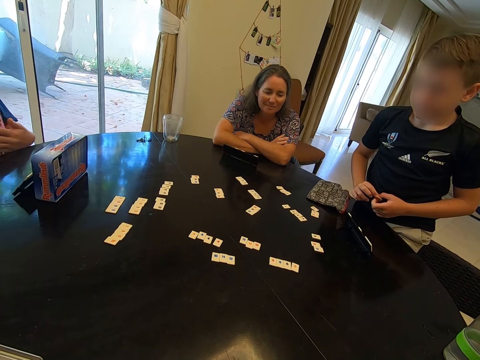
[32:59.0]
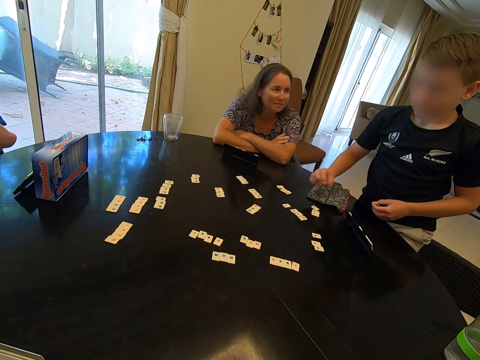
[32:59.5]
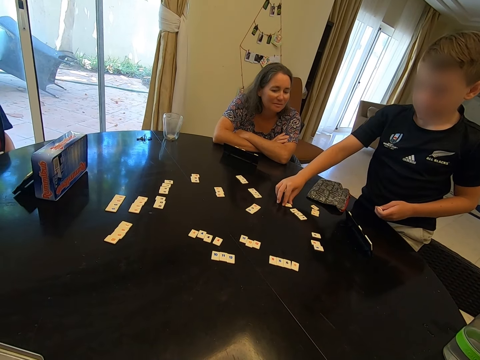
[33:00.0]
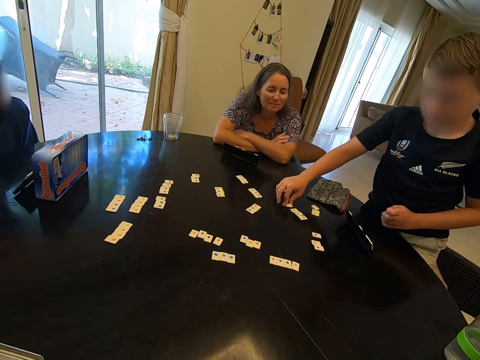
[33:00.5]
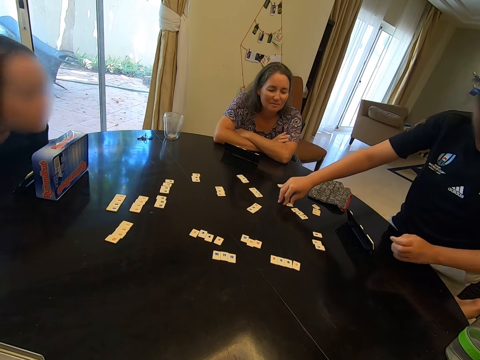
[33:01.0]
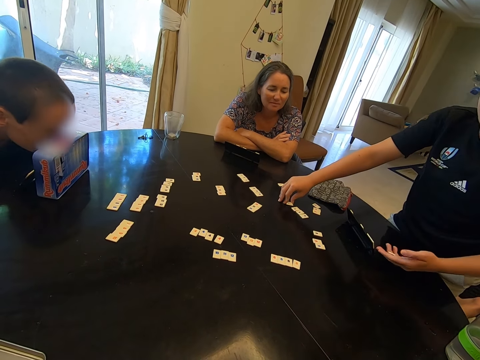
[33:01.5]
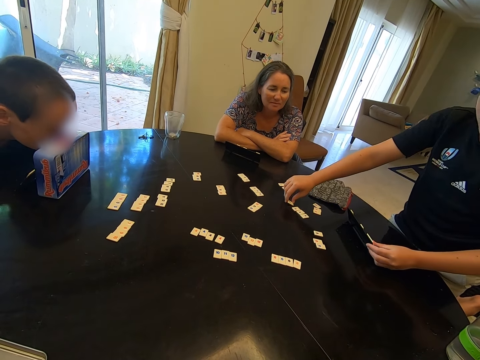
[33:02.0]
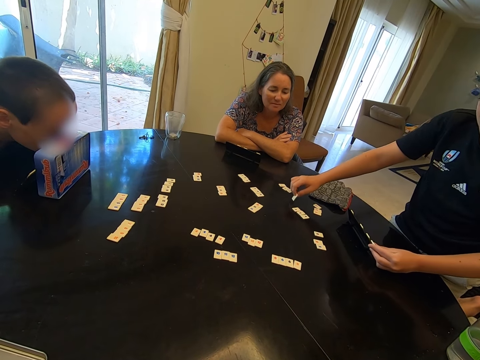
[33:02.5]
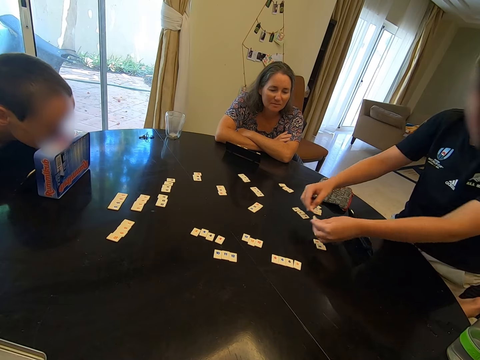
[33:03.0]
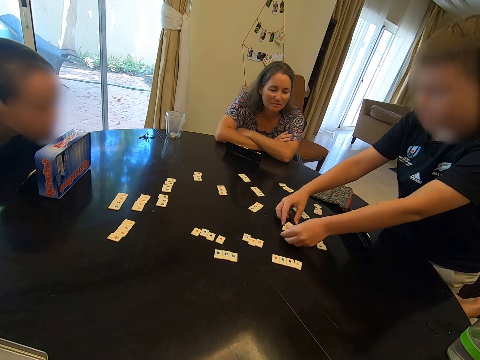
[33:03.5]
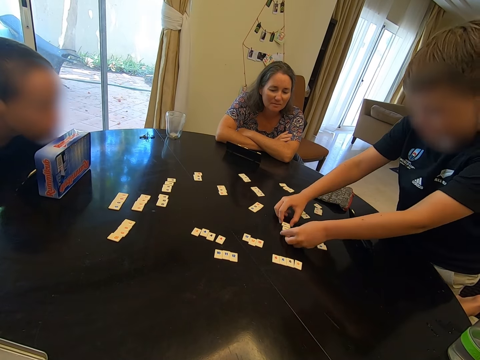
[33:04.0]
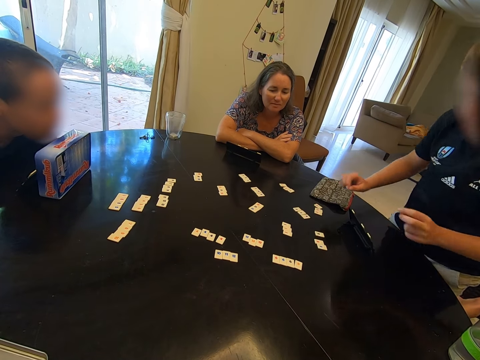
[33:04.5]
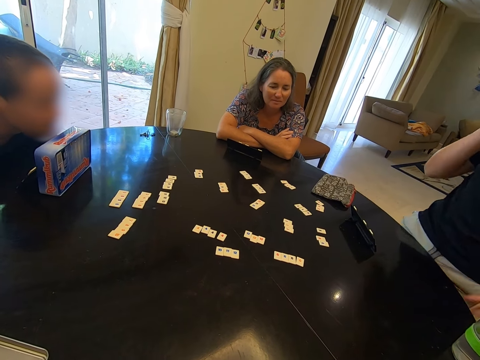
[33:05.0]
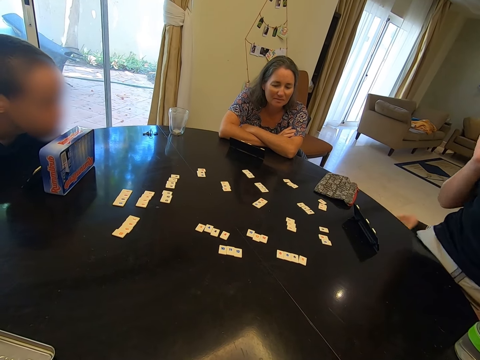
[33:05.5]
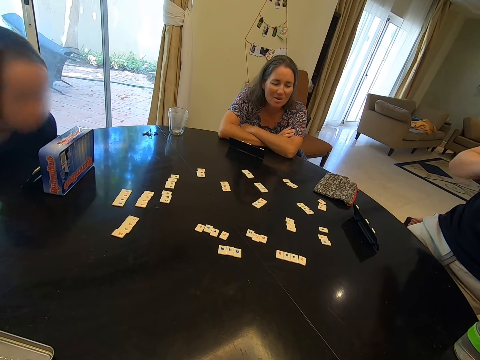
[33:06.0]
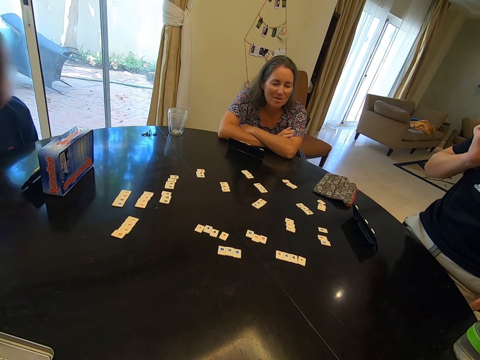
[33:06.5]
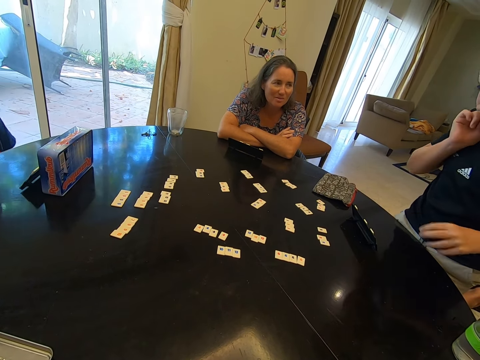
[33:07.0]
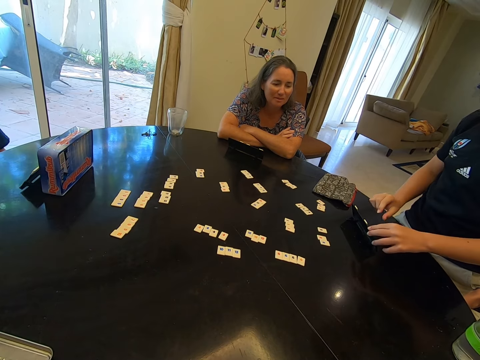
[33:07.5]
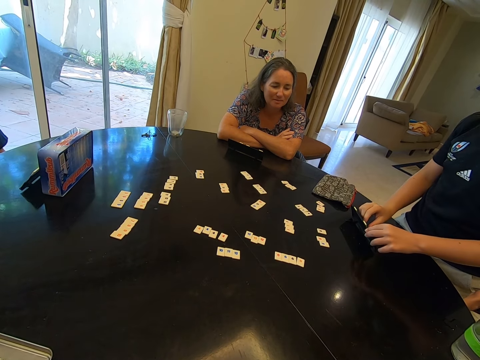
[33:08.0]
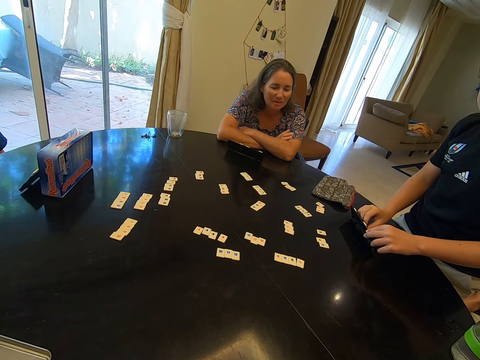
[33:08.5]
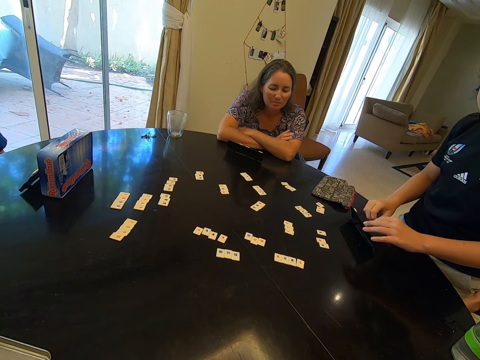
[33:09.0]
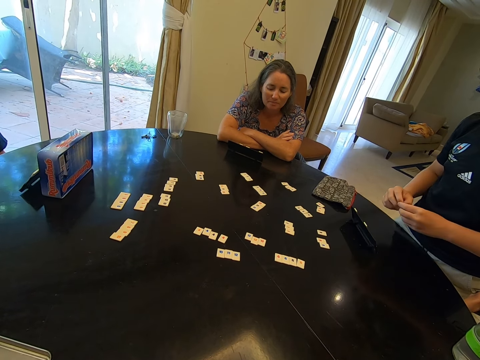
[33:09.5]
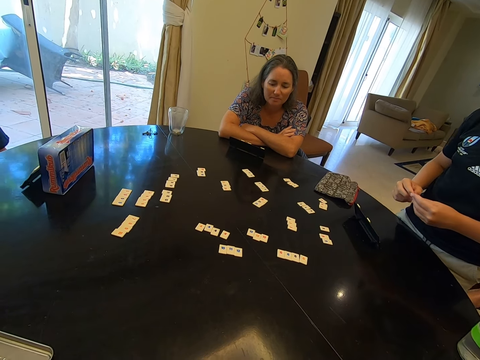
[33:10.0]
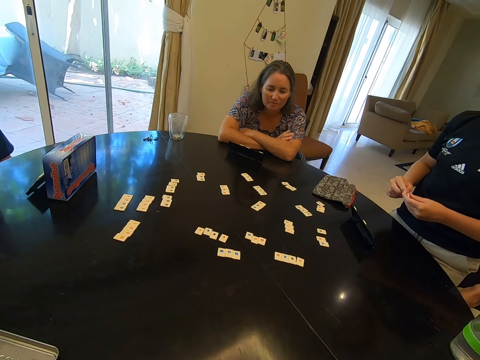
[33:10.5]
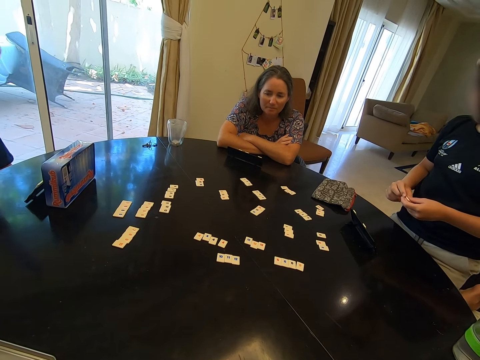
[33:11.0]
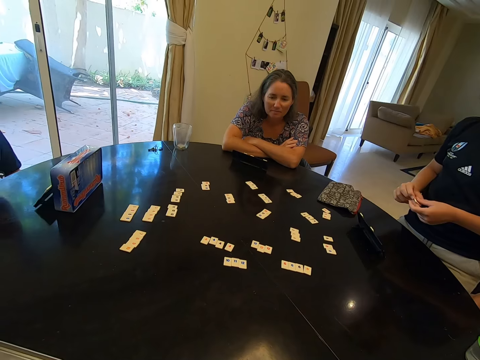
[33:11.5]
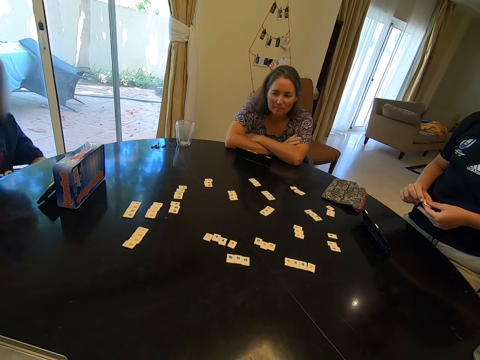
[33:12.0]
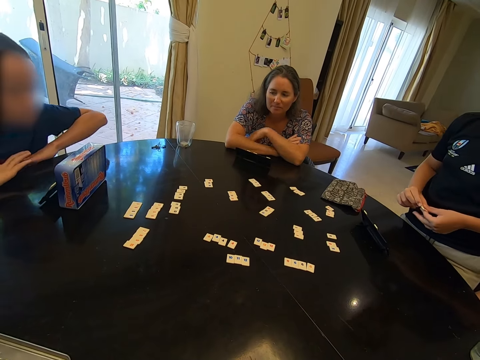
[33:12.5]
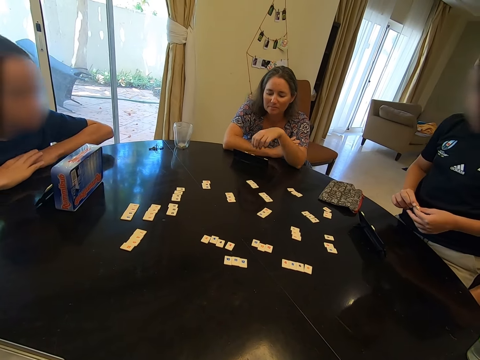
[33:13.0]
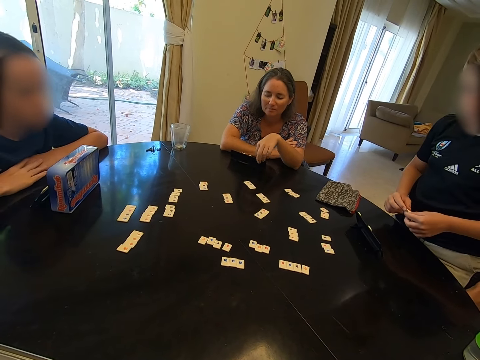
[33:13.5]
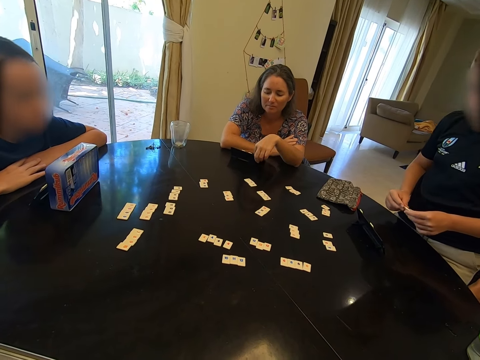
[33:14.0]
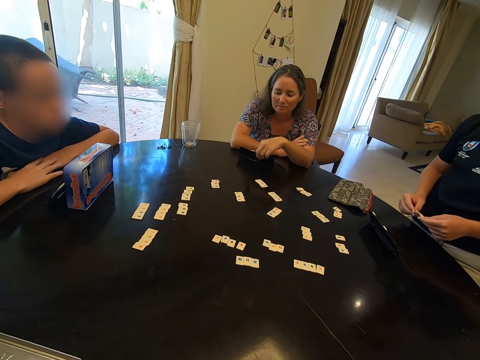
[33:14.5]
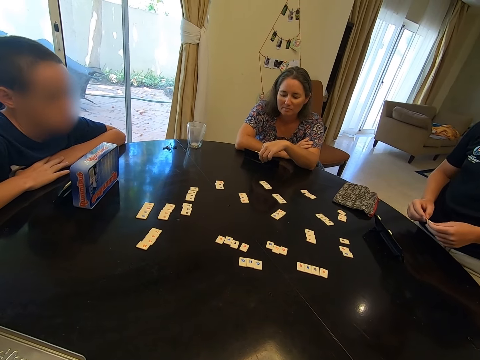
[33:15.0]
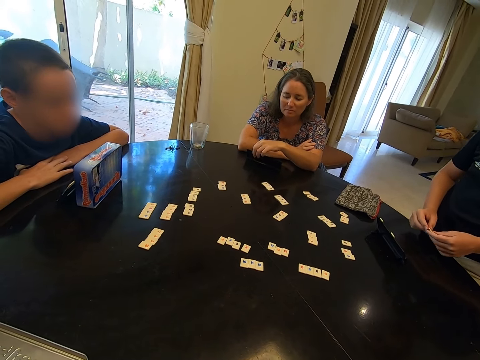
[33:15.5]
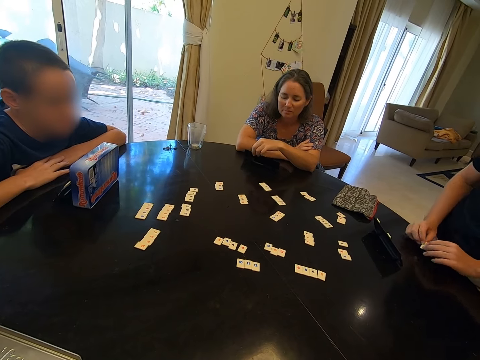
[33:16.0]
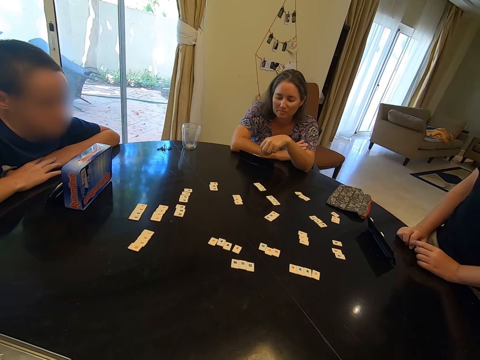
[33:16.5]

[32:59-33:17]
A boy picks a scrabble tile from the table. A child plays a rummy board card in a room. The boy picks a scrabble tile from a scrabble rack. The boy drops the scrabble tiles on the table. Another child talks to the first child in a room. The boy scratches his face. The boy picks the scrabble tiles on the scrabble rack. The first child holds the rummy board card with both hands. Another boy makes hand gestures. The other boy leans on the table. A woman moves a scrabble.

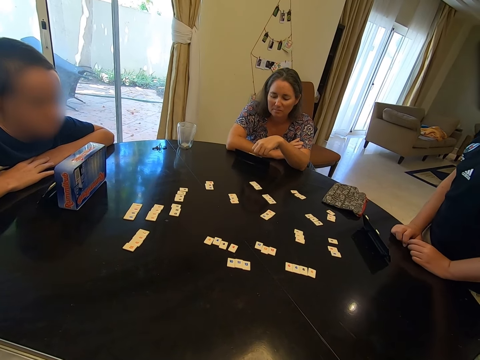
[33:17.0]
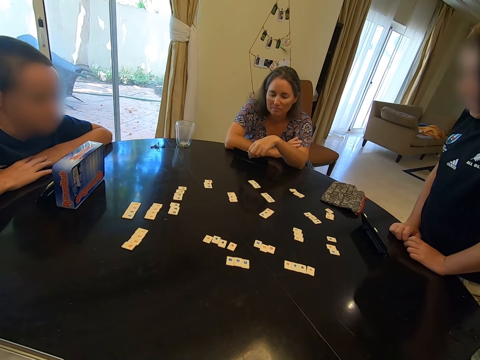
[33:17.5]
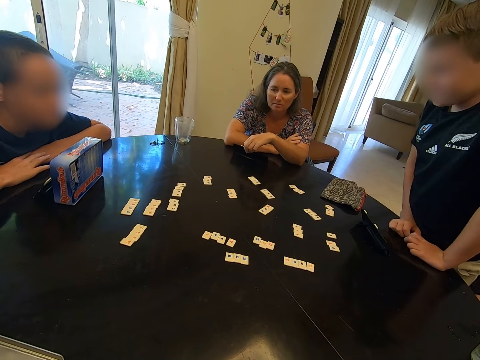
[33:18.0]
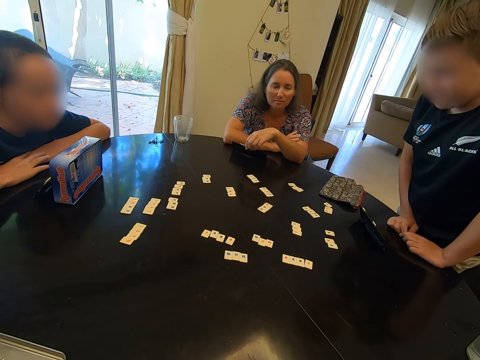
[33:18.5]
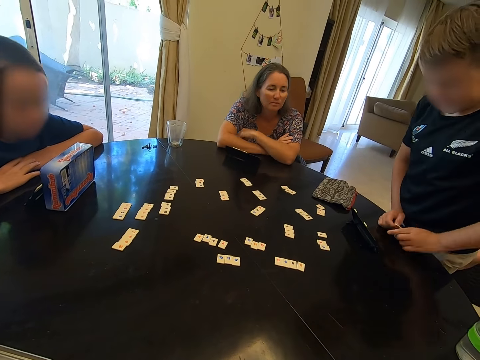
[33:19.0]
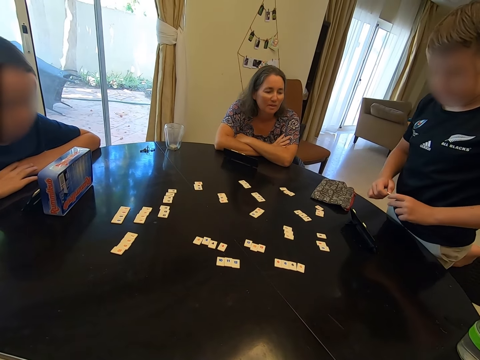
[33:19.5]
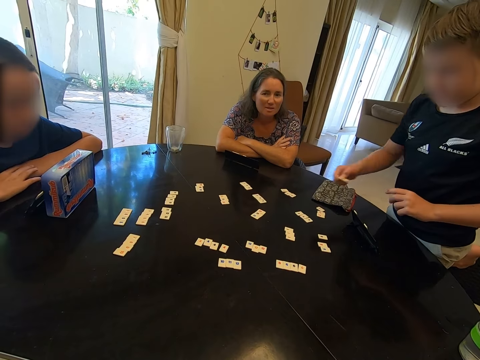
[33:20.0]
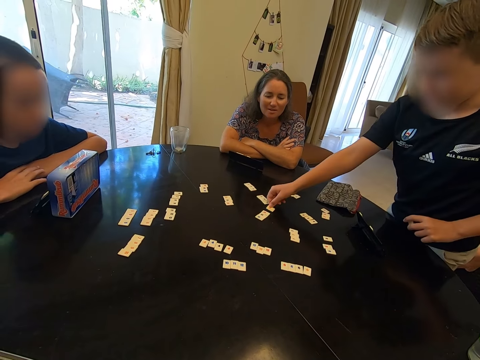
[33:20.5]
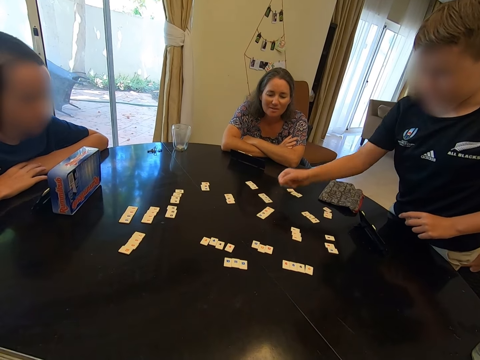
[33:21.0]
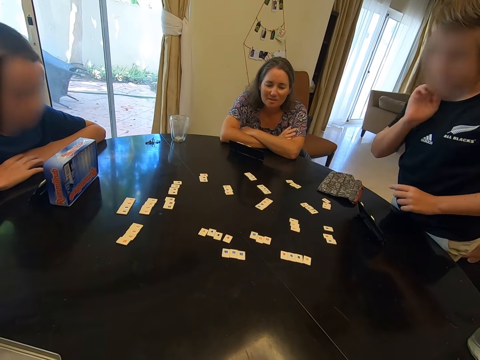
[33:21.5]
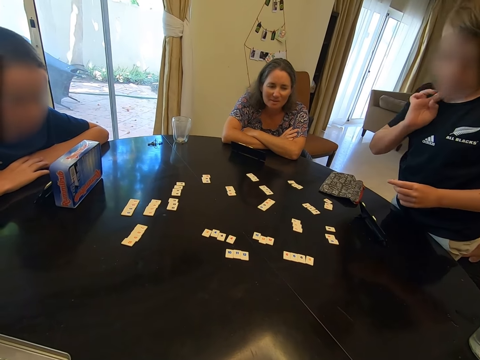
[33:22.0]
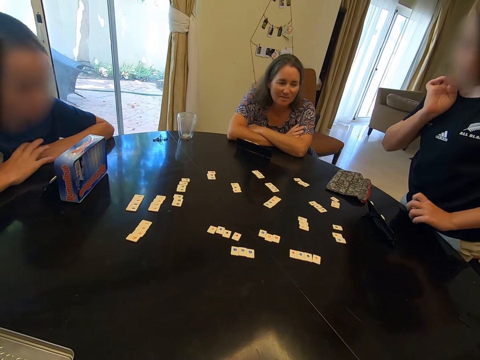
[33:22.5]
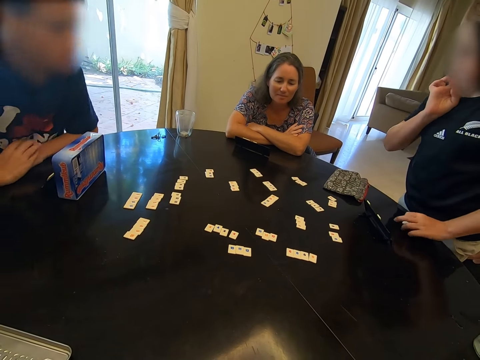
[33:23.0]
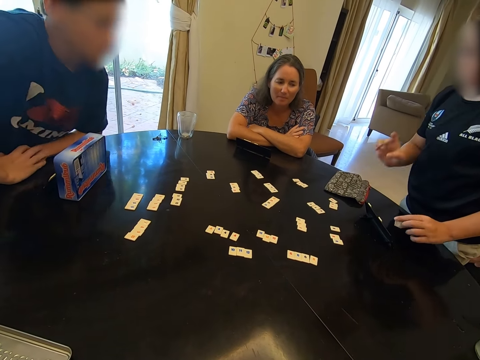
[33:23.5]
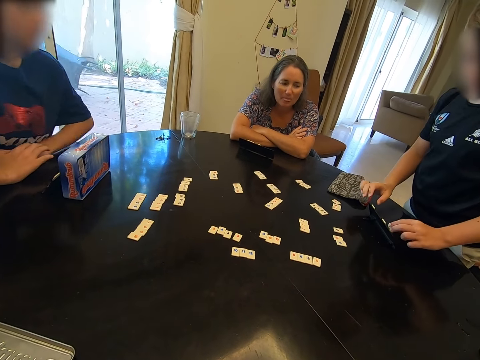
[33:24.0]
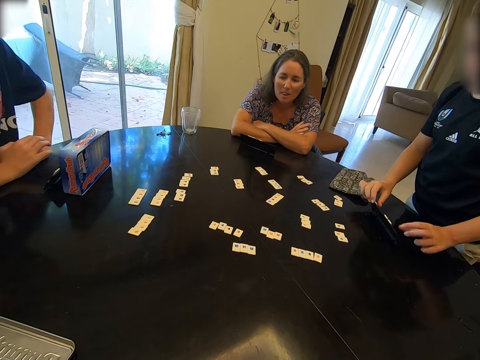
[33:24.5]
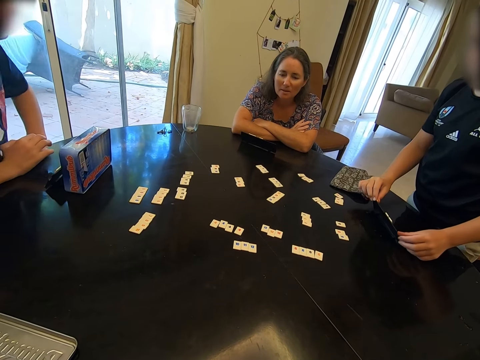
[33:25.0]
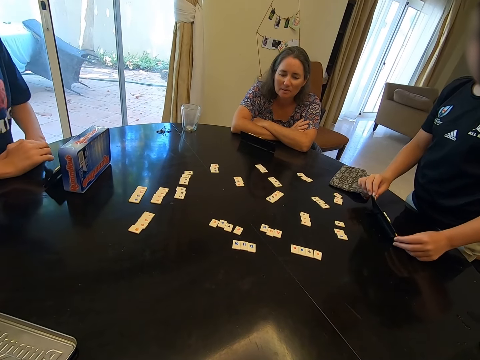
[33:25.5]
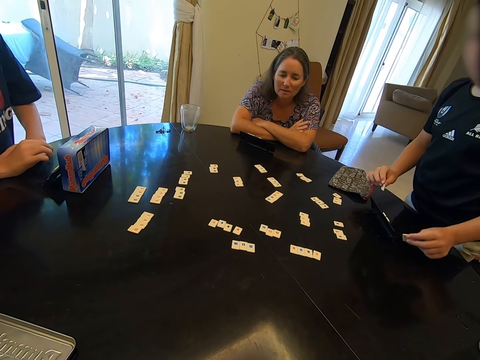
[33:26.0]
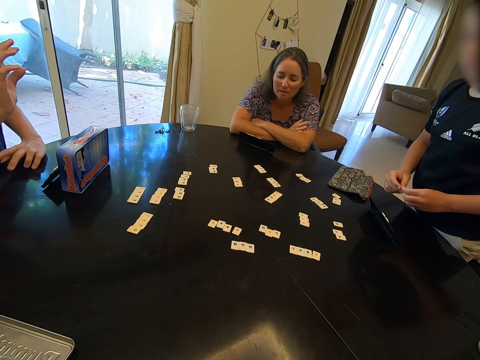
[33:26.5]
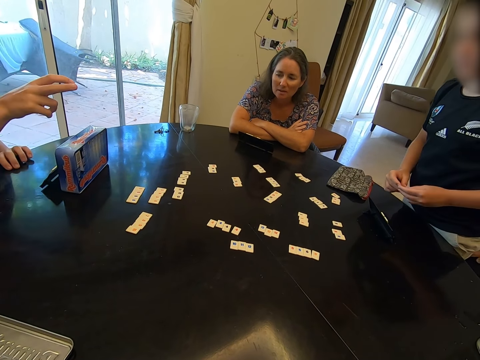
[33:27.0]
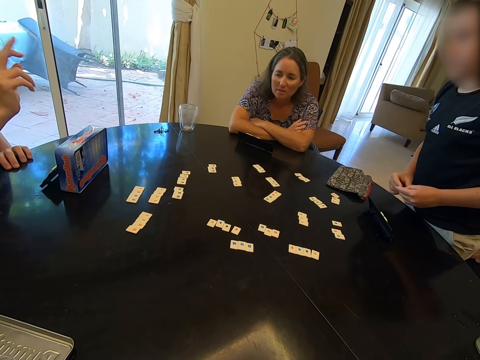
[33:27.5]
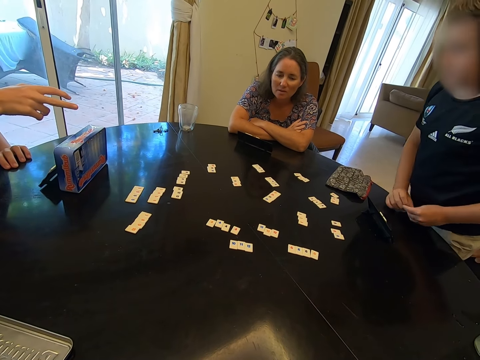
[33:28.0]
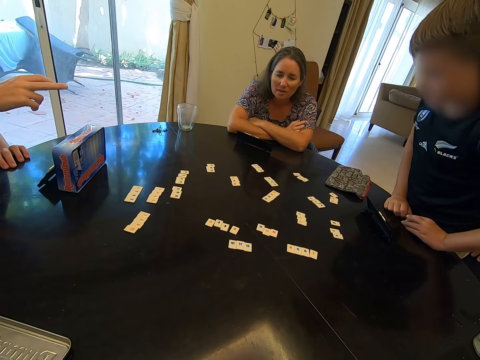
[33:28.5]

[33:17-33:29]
A child talks to another child in a room. A boy places a scrabble. The boy scratches his face. The first child touches a chin with a right hand. The boy organizes his scrabble tiles and makes a hand gesture. The other child points up with a right hand.
